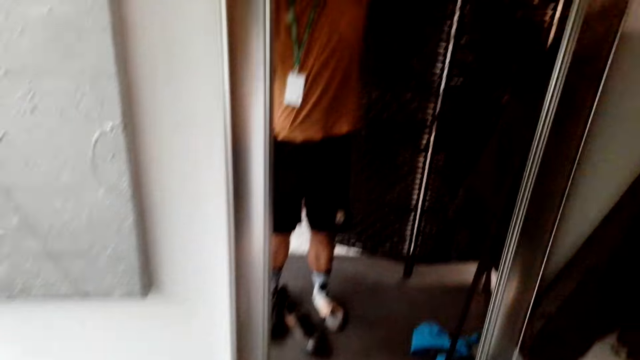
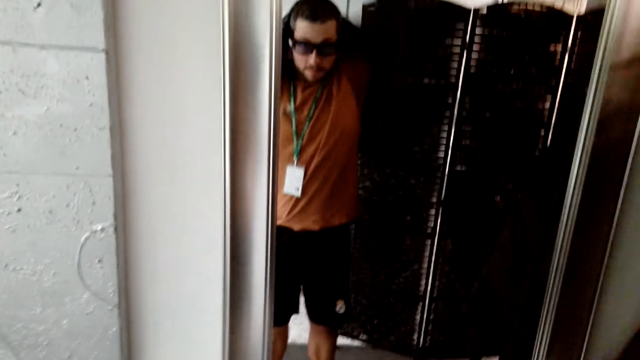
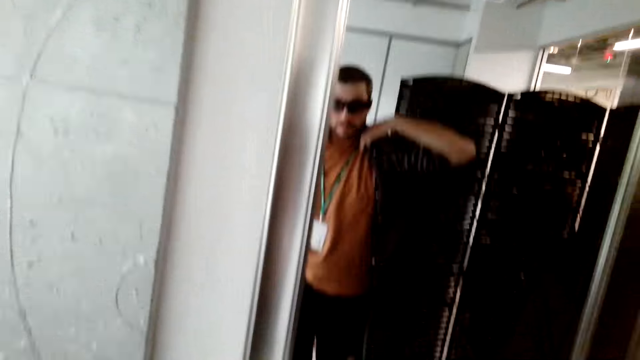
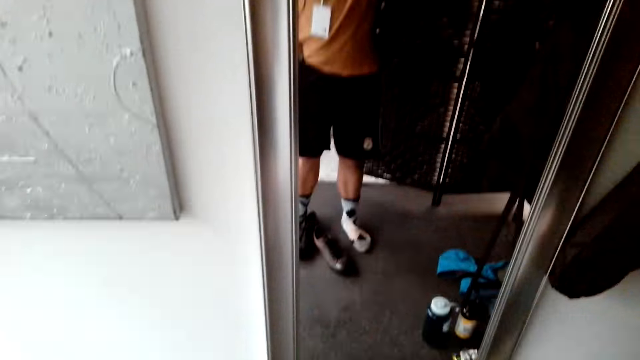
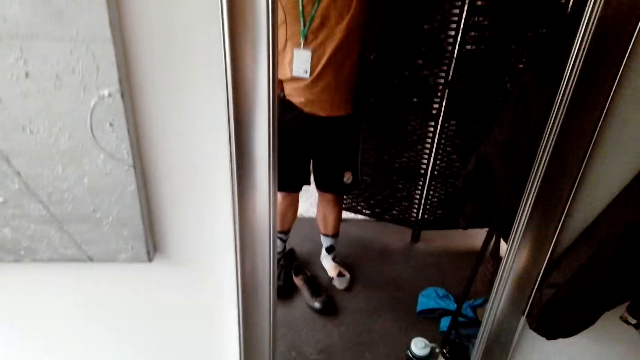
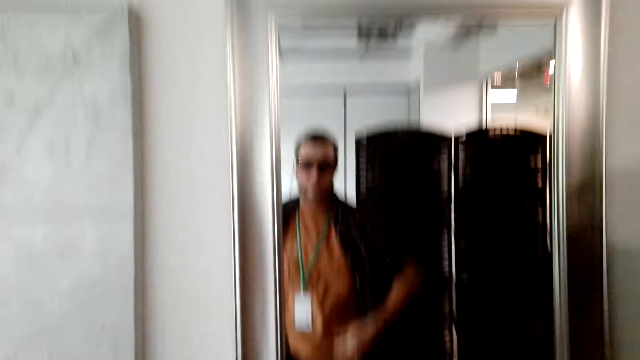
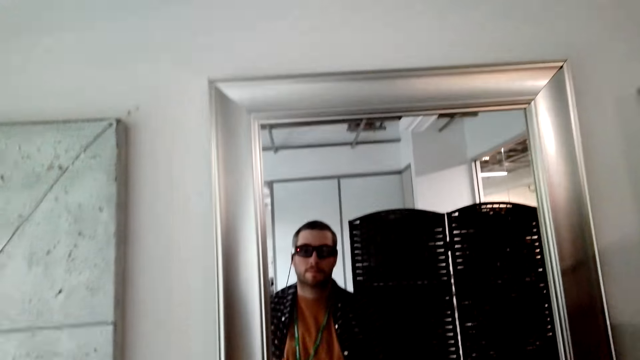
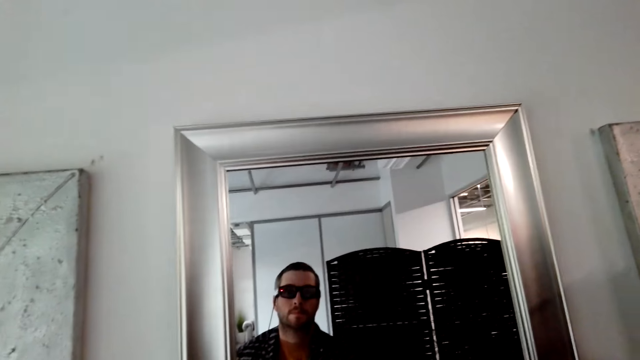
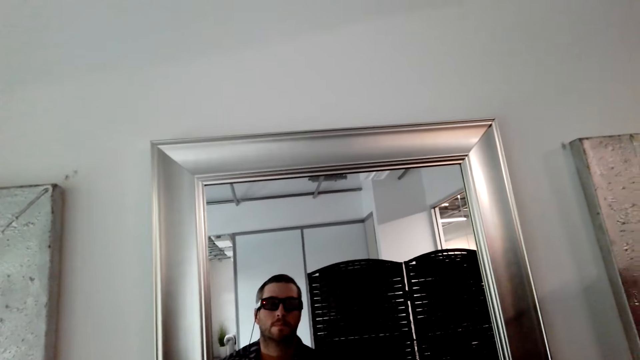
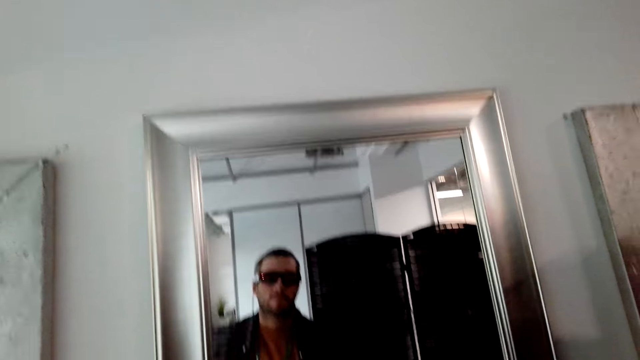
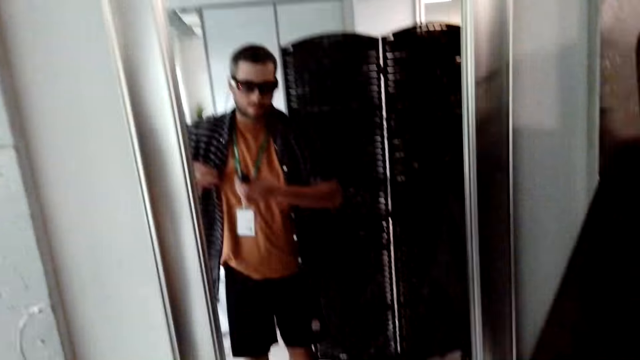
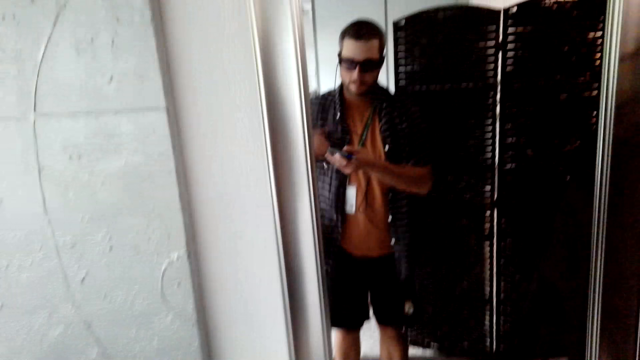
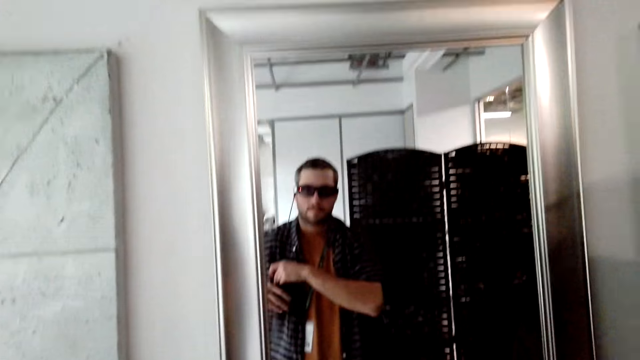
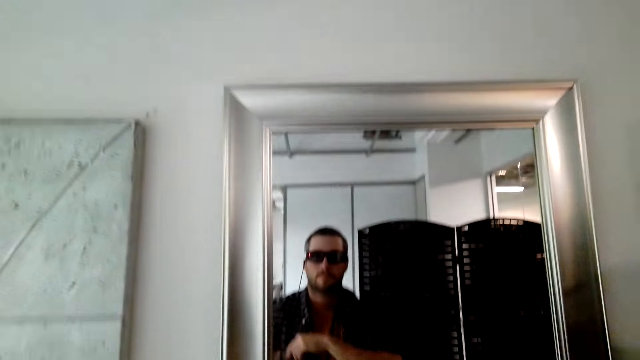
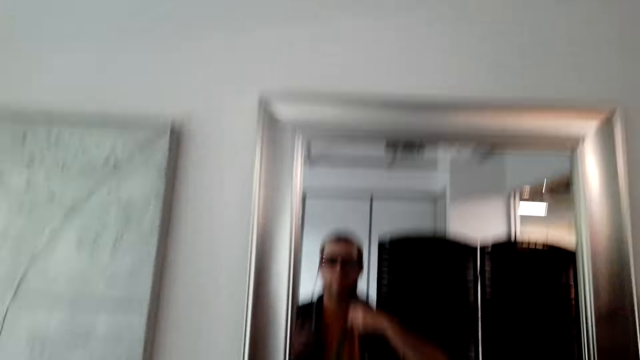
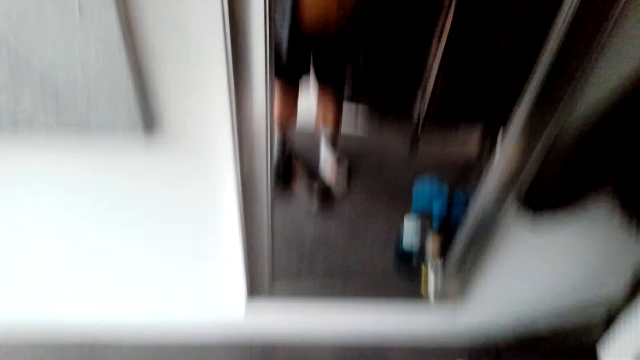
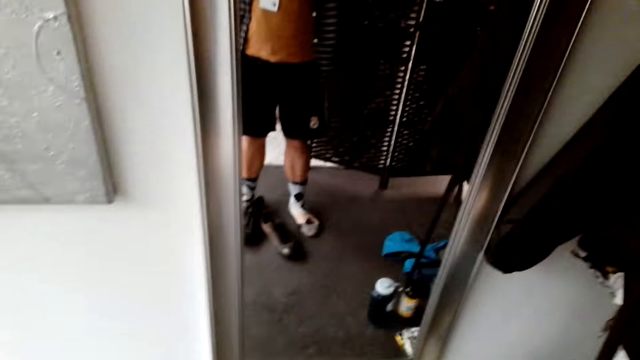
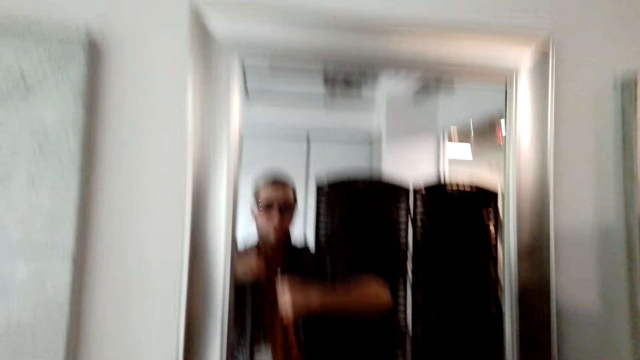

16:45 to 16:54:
The camera wearer puts on the shirt. They stare at themselves through the mirror.

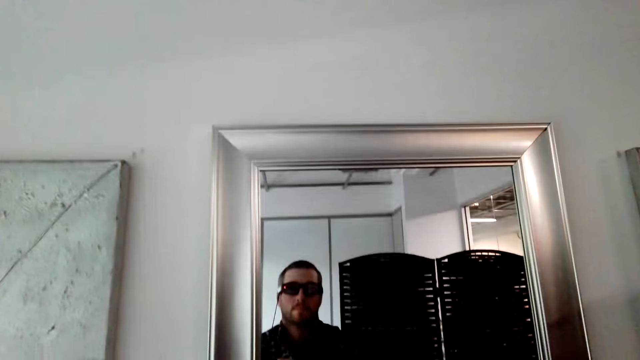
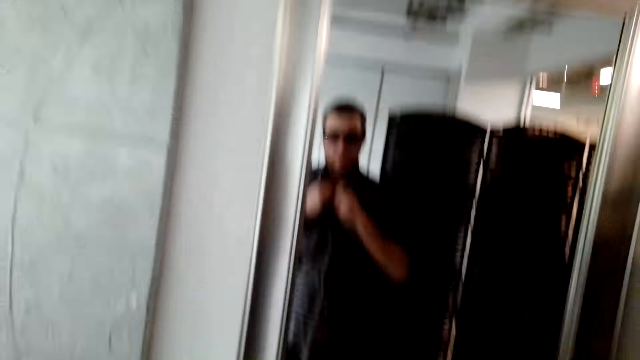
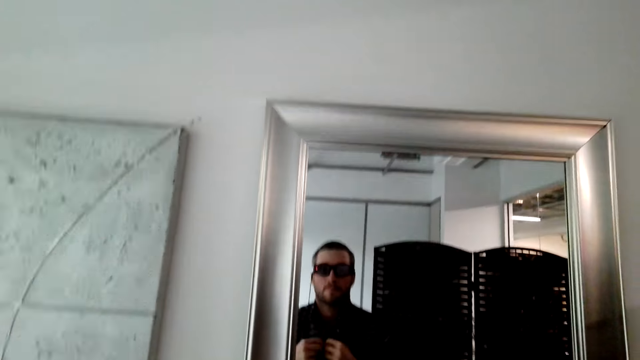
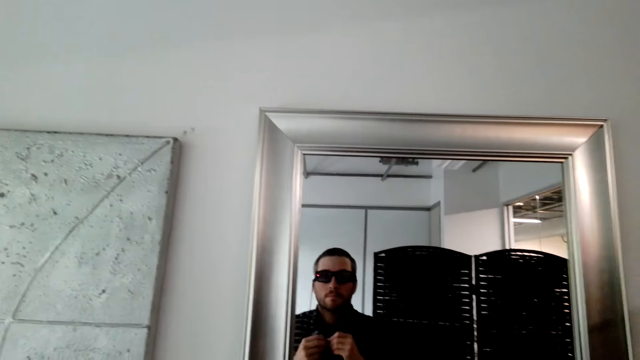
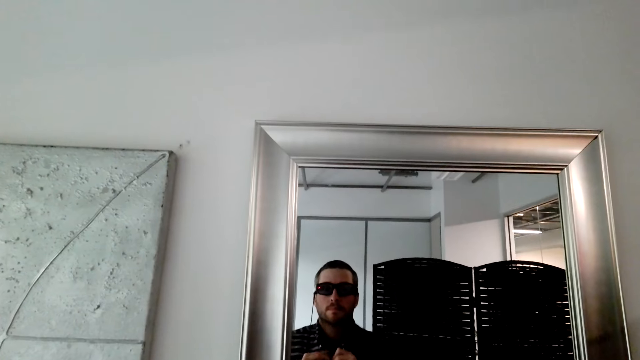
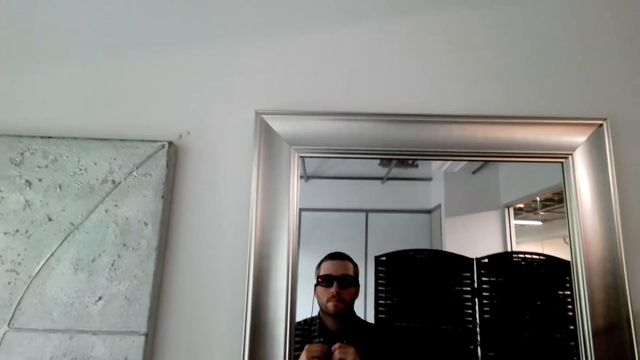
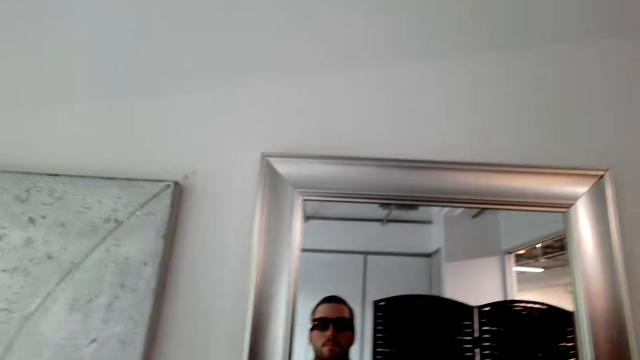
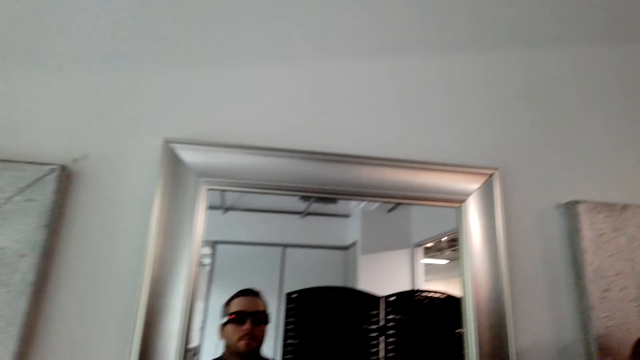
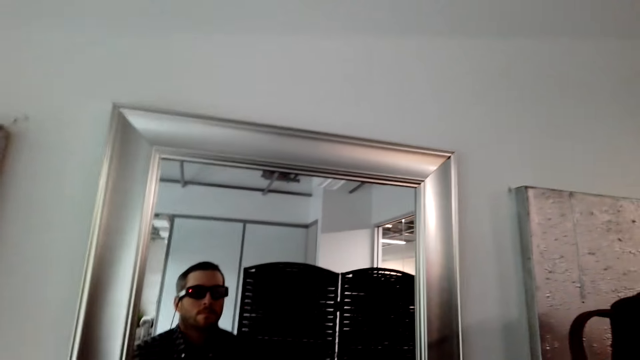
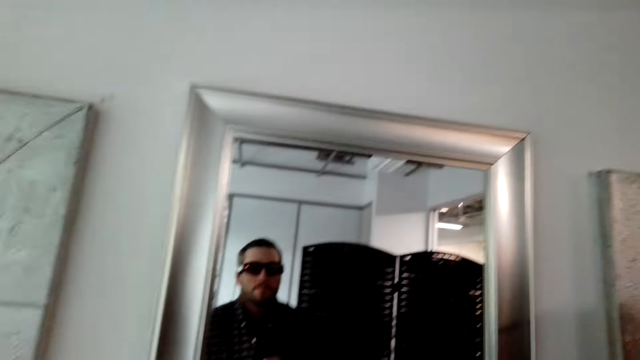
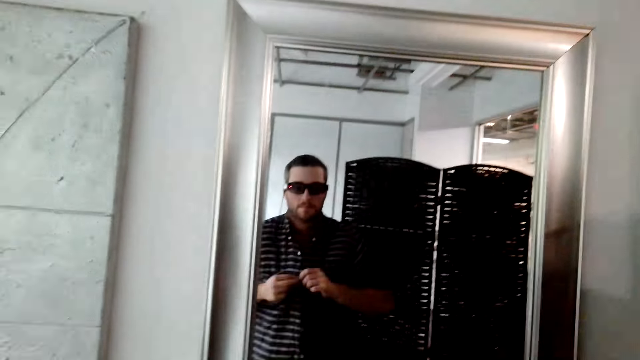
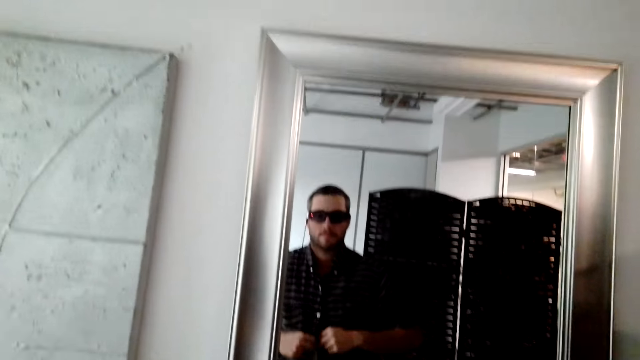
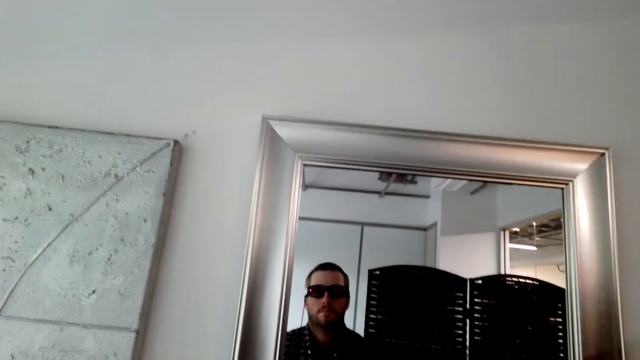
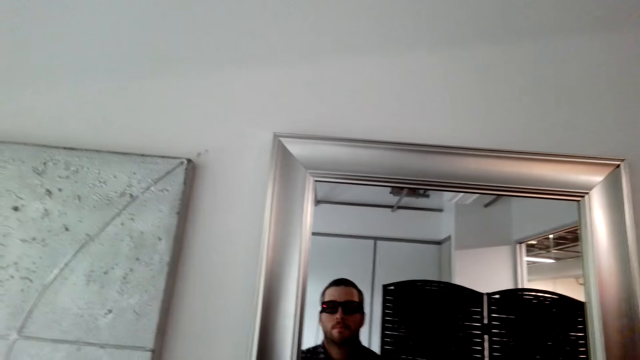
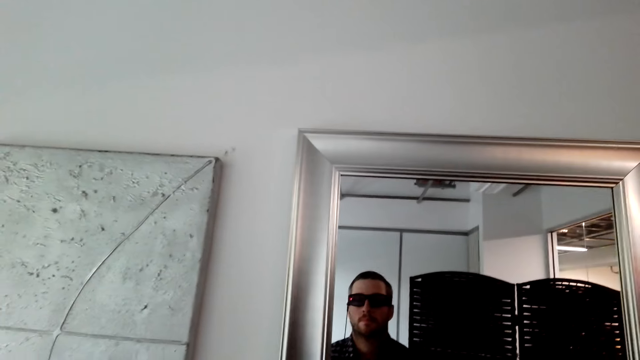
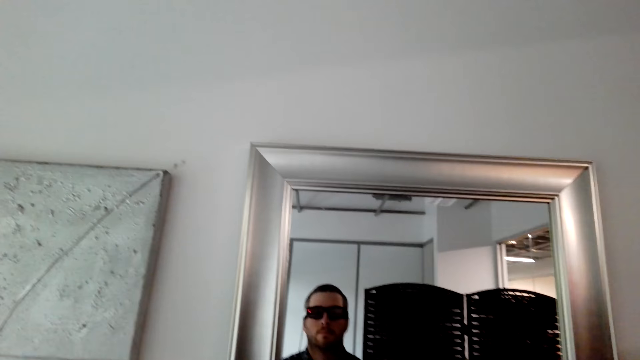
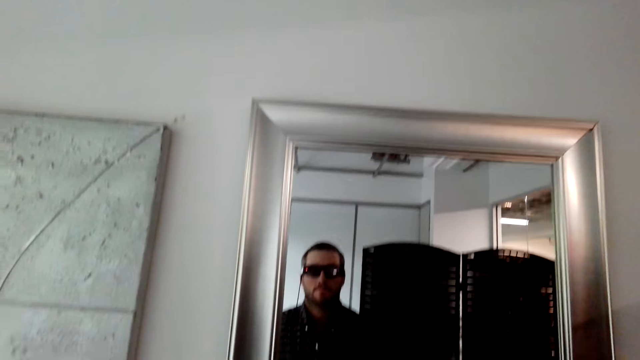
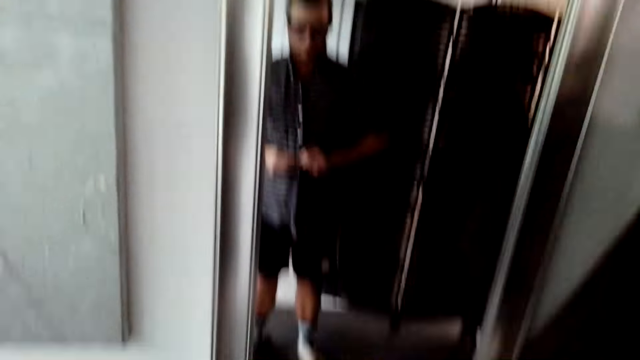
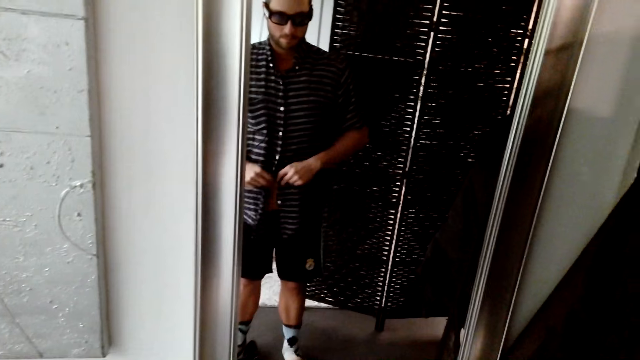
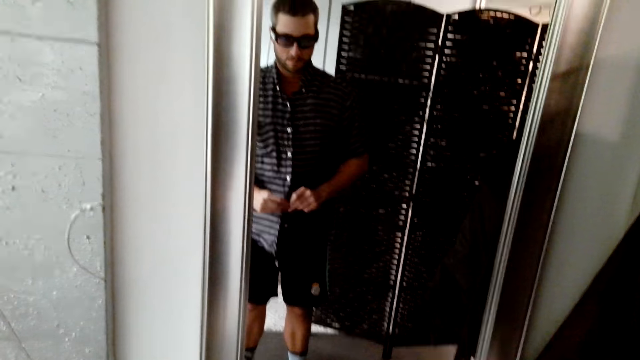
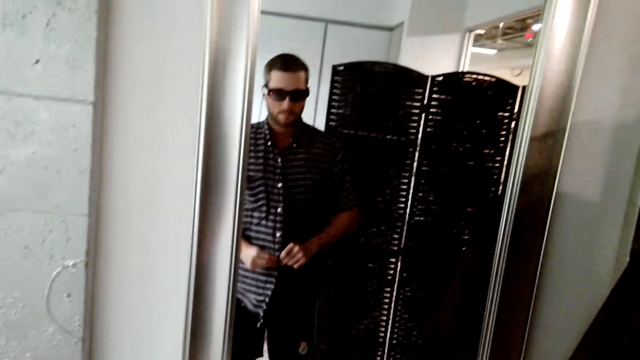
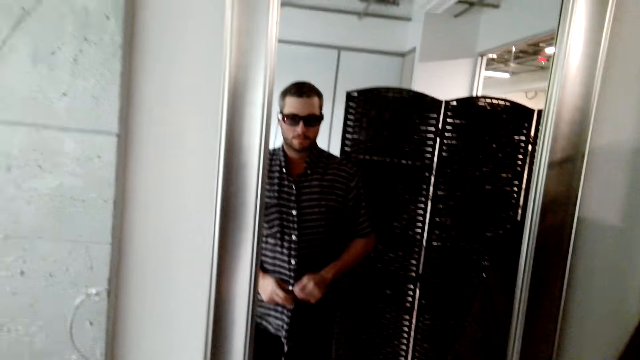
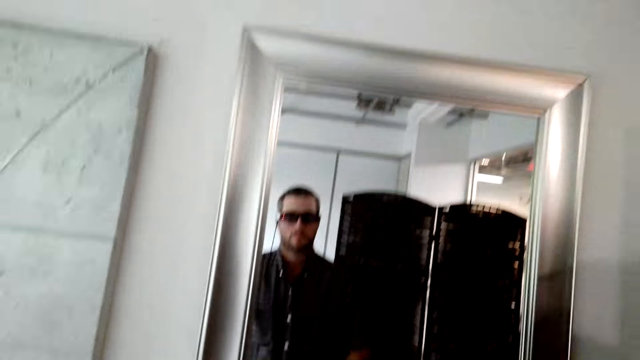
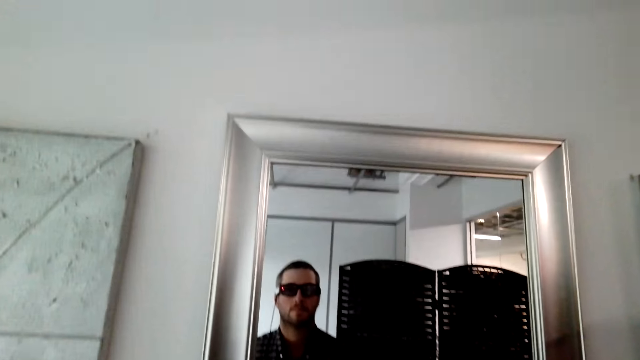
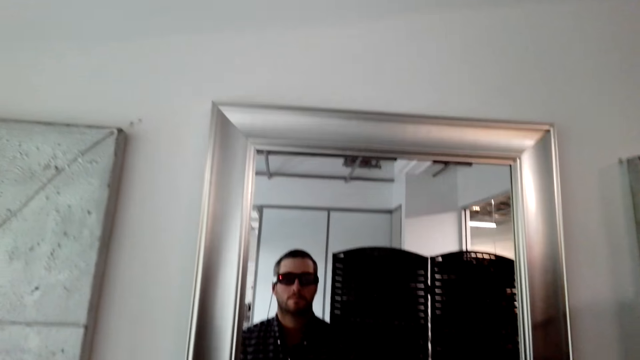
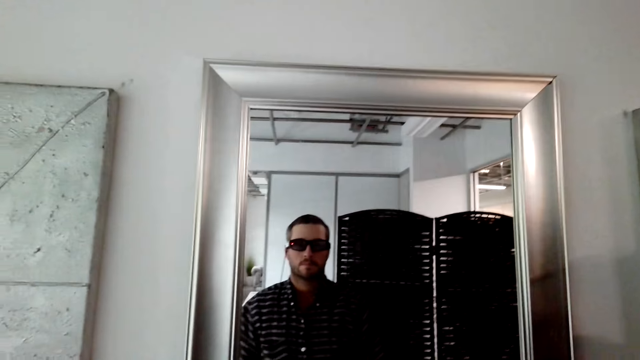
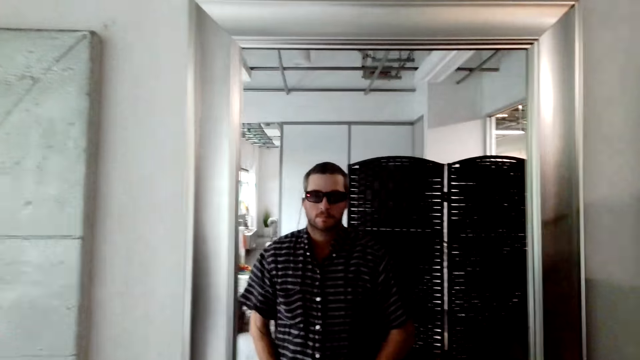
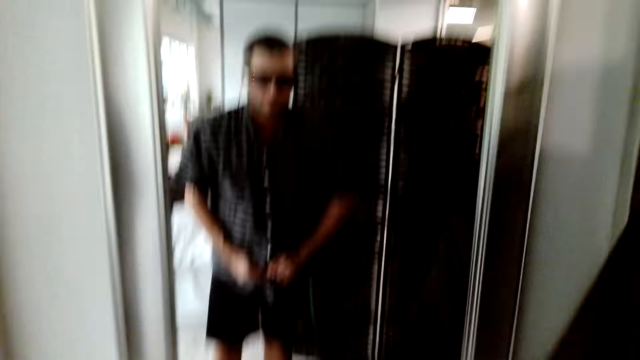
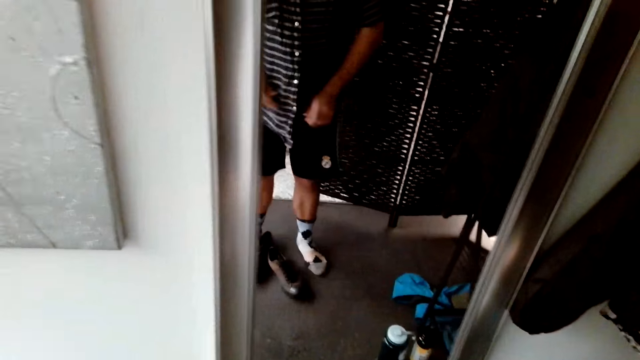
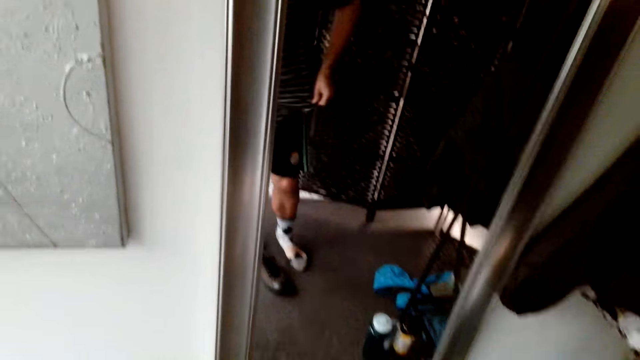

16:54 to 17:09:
The camera wearer buttons a shirt.
